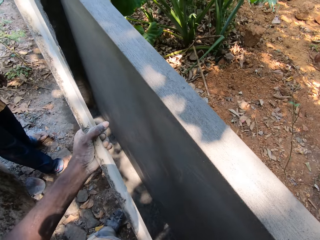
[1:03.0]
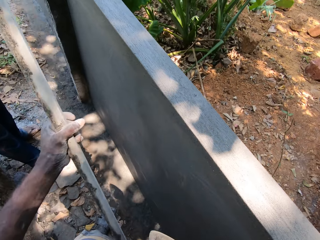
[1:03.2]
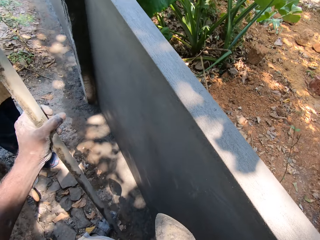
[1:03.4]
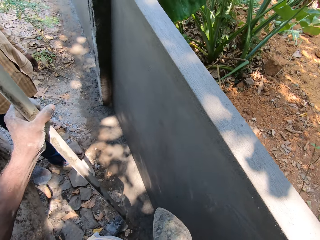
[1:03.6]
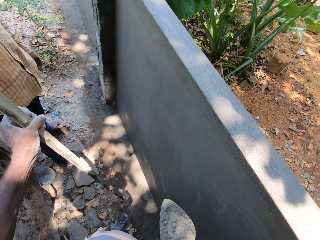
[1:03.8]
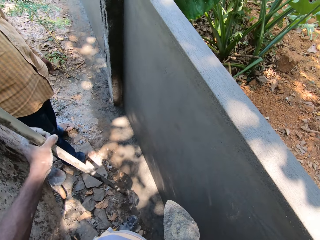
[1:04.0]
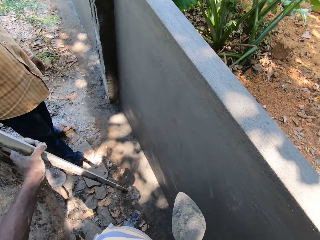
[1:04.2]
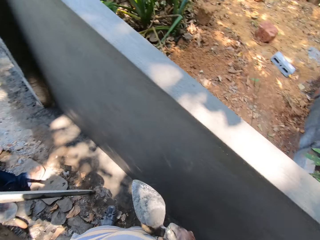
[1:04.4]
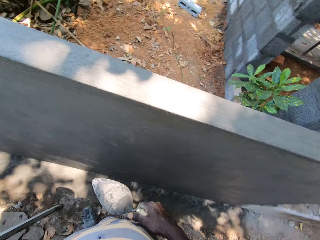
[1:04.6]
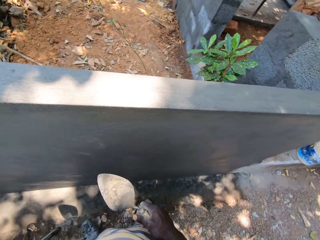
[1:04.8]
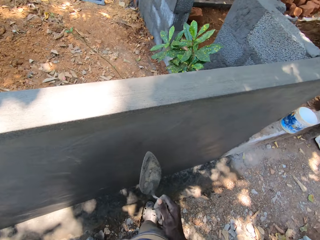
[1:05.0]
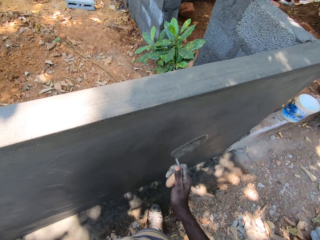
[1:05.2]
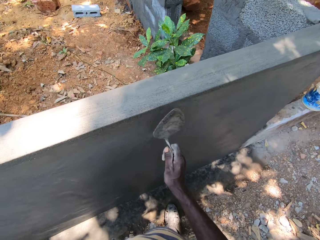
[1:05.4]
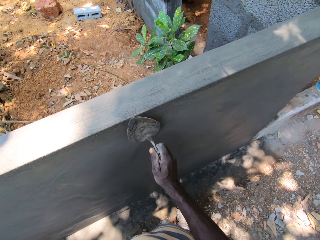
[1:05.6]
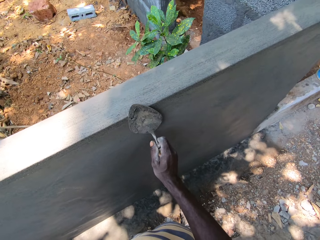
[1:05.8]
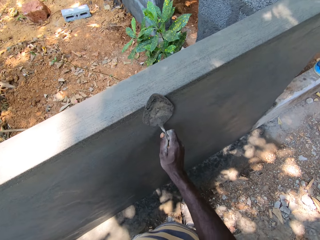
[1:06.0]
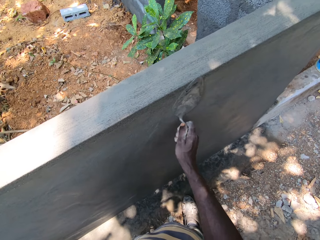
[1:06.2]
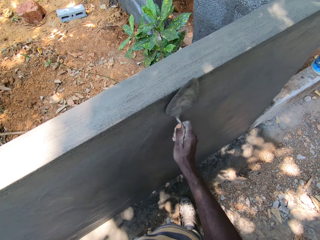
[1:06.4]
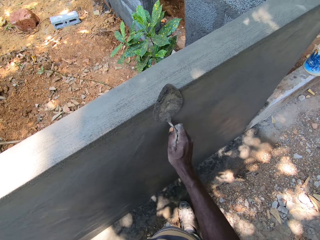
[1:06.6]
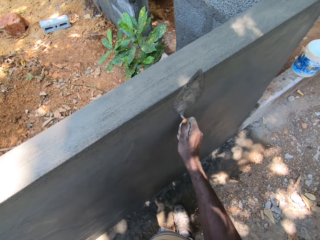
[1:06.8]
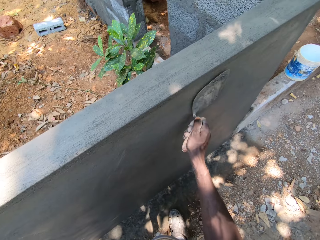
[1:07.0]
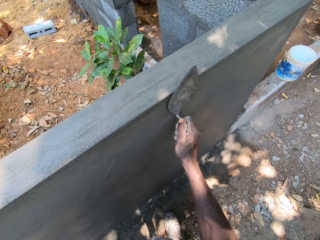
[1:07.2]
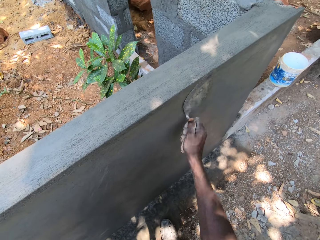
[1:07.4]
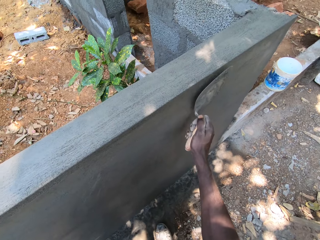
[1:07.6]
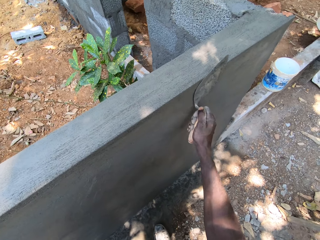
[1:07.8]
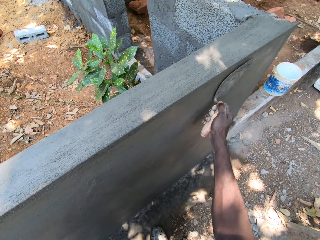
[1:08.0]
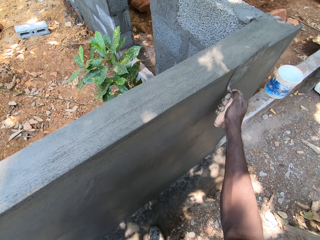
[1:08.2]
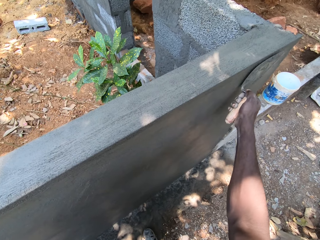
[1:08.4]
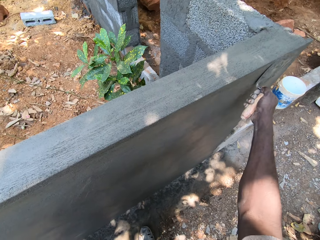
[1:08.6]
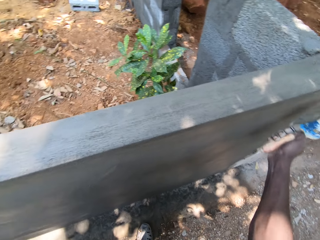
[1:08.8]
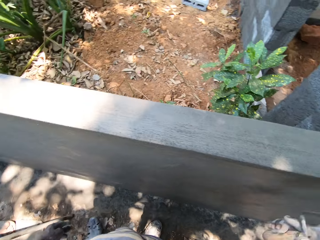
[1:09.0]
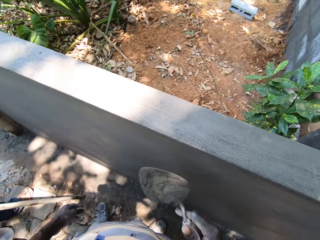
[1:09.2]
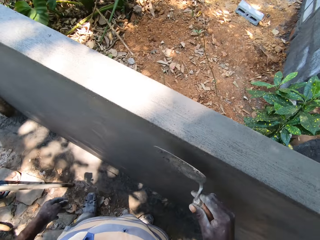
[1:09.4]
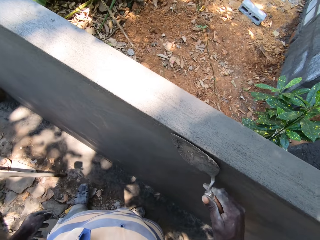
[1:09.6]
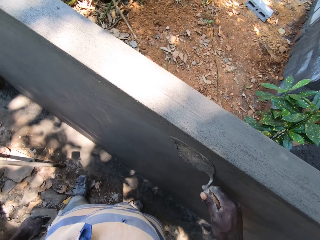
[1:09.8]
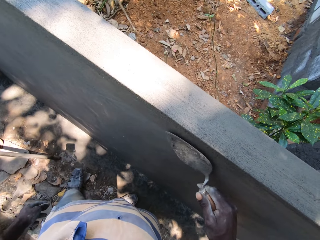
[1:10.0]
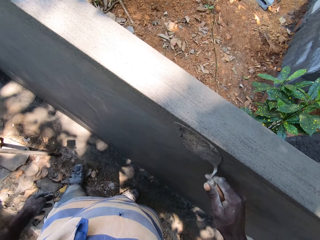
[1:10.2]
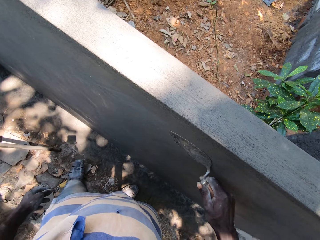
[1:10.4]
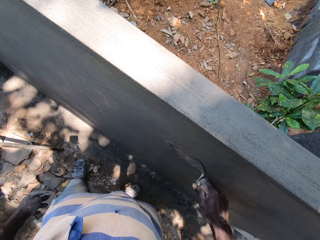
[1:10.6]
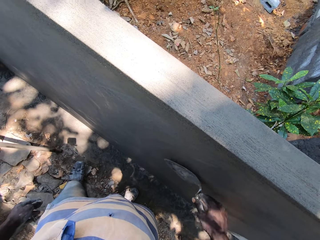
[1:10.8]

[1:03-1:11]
The camera wearer carries metal around. He drops the plank on the ground with his left hand. He plasters the wall with the trowel in his right hand. He smoothens the cement block.

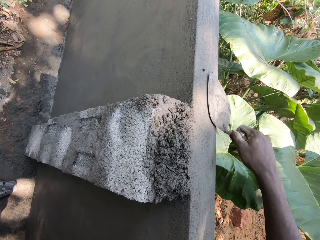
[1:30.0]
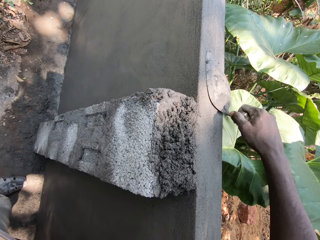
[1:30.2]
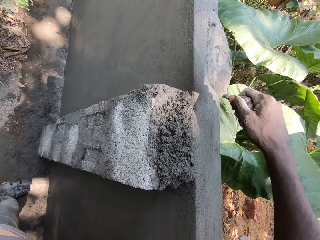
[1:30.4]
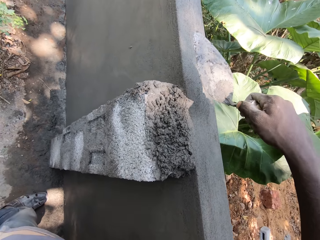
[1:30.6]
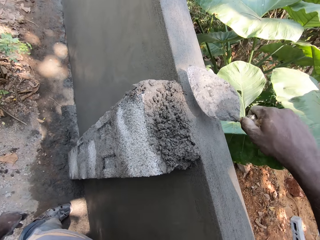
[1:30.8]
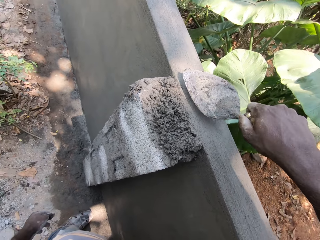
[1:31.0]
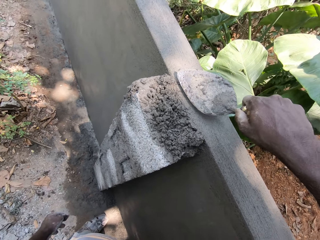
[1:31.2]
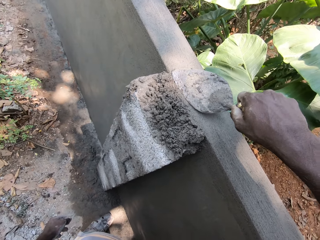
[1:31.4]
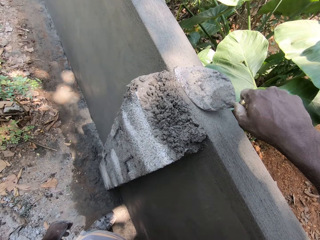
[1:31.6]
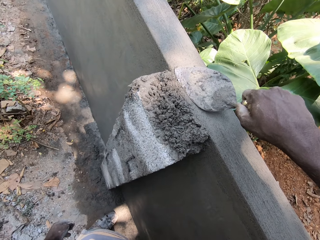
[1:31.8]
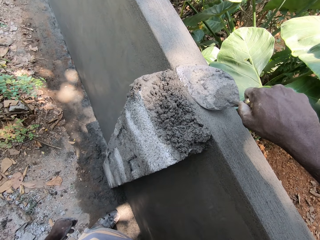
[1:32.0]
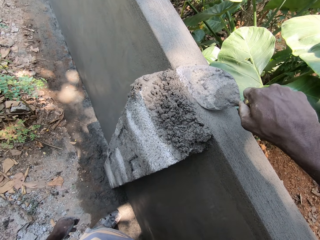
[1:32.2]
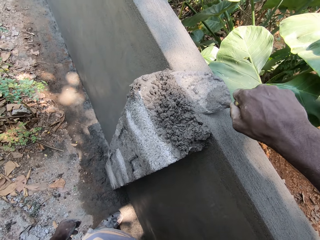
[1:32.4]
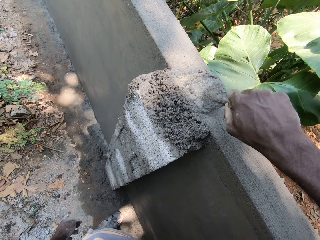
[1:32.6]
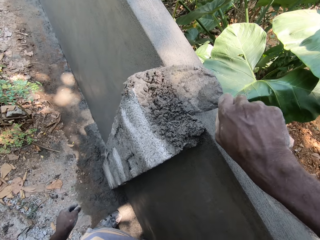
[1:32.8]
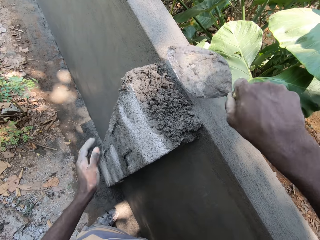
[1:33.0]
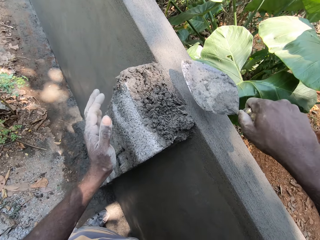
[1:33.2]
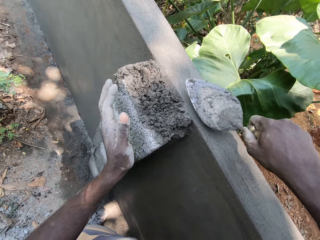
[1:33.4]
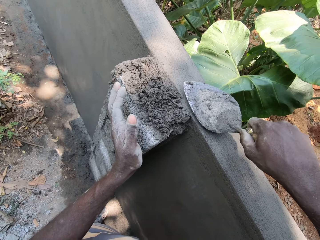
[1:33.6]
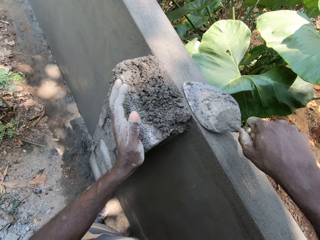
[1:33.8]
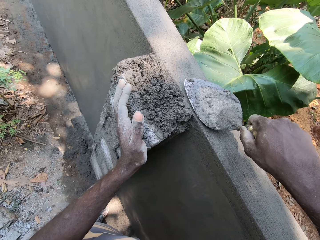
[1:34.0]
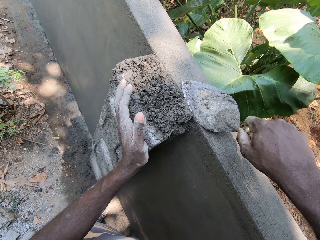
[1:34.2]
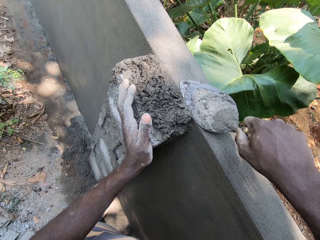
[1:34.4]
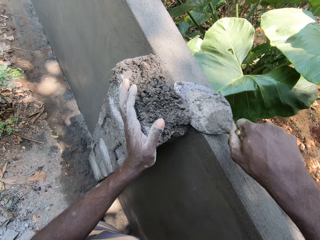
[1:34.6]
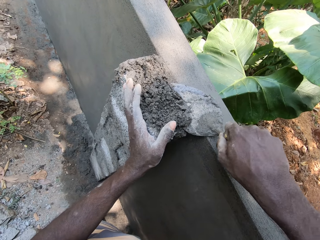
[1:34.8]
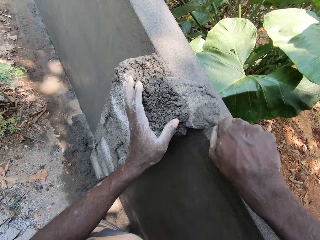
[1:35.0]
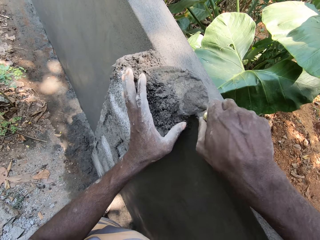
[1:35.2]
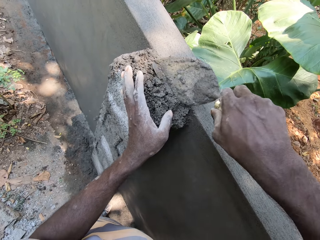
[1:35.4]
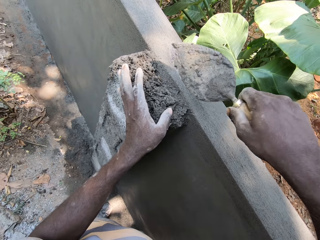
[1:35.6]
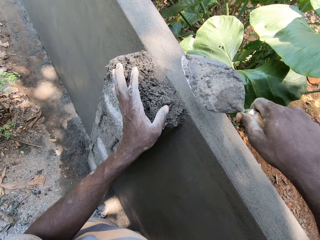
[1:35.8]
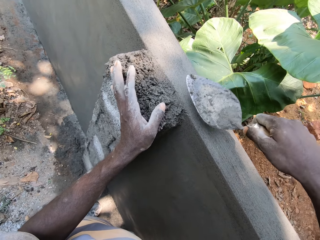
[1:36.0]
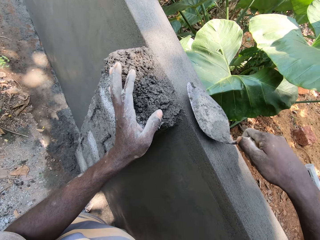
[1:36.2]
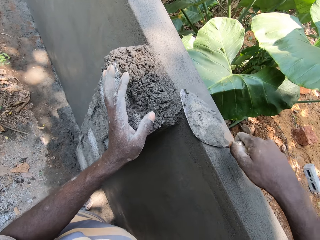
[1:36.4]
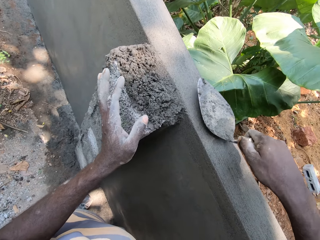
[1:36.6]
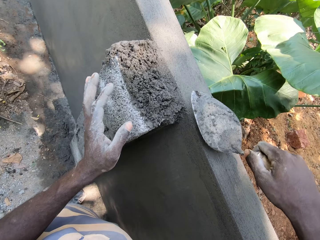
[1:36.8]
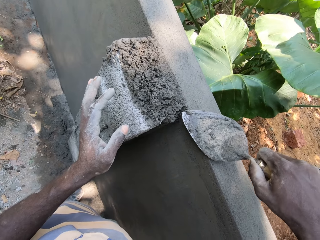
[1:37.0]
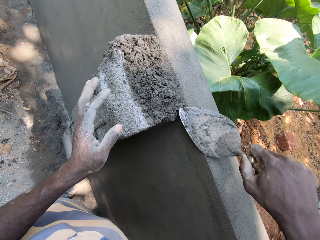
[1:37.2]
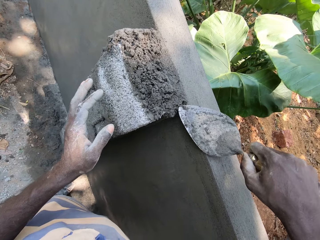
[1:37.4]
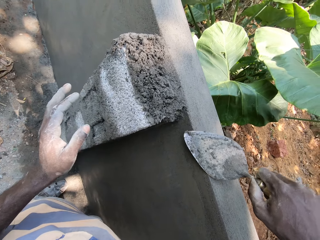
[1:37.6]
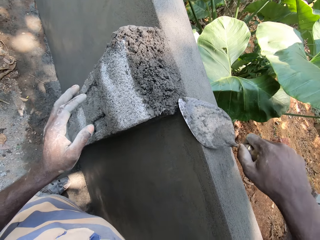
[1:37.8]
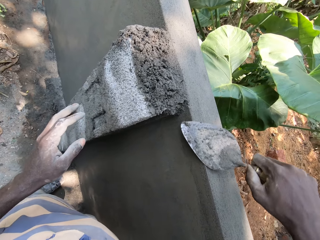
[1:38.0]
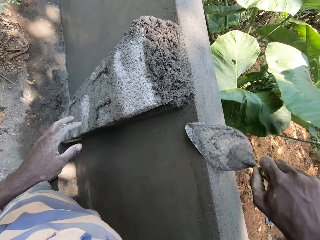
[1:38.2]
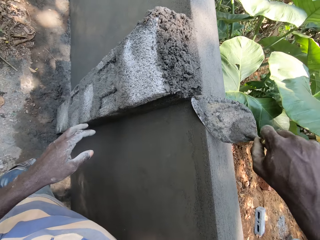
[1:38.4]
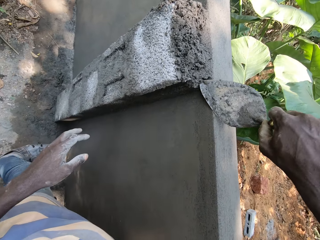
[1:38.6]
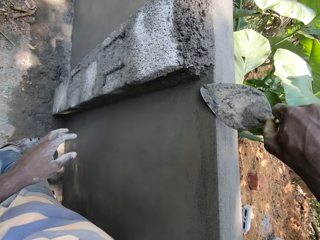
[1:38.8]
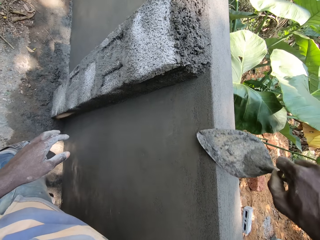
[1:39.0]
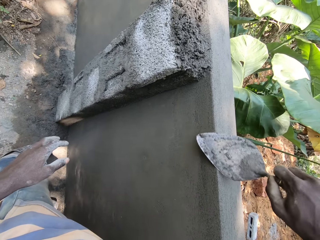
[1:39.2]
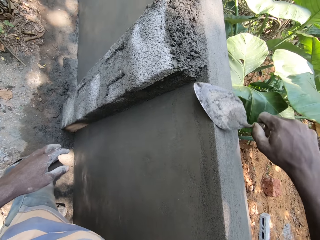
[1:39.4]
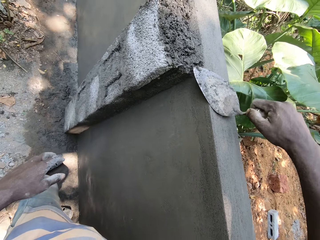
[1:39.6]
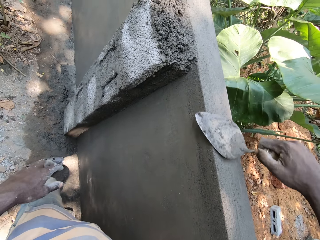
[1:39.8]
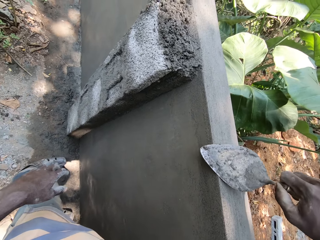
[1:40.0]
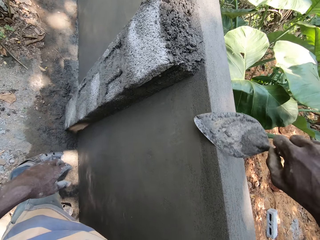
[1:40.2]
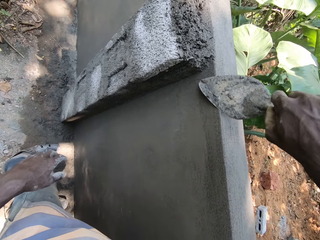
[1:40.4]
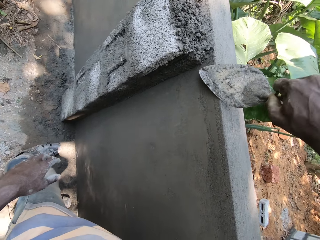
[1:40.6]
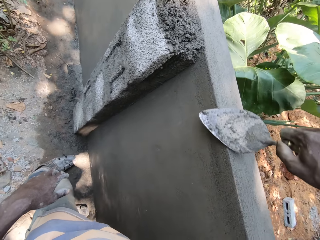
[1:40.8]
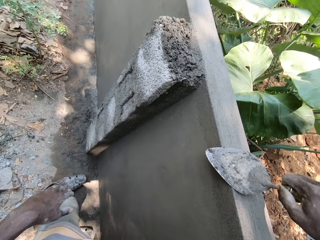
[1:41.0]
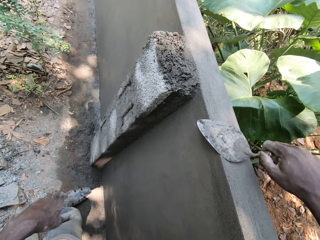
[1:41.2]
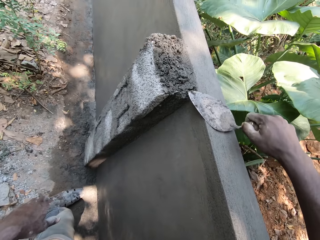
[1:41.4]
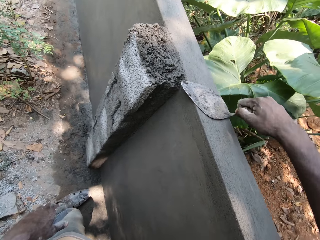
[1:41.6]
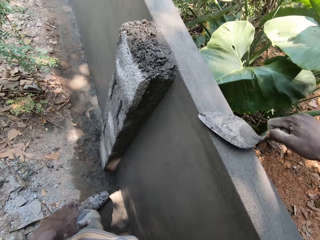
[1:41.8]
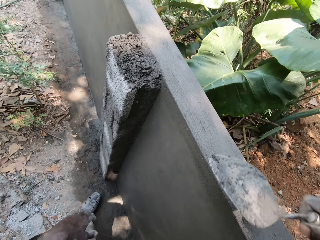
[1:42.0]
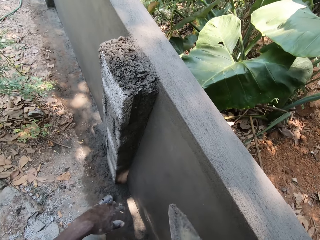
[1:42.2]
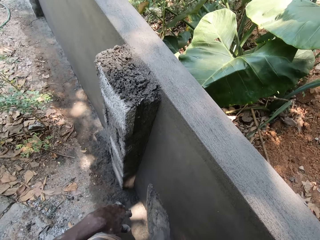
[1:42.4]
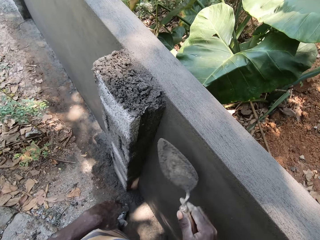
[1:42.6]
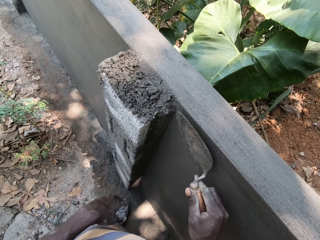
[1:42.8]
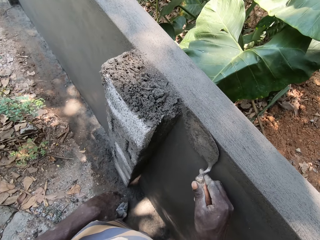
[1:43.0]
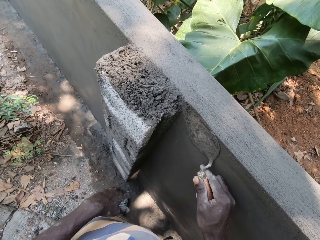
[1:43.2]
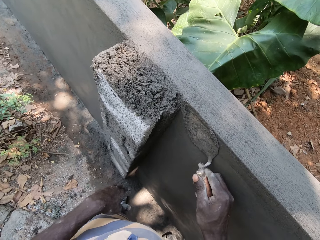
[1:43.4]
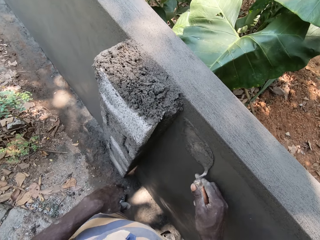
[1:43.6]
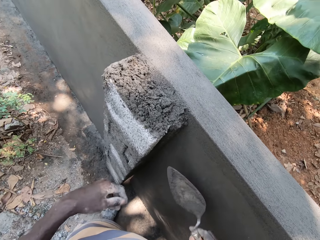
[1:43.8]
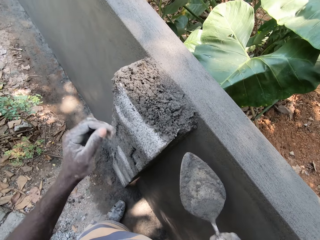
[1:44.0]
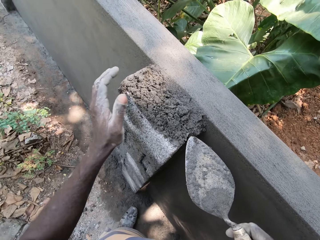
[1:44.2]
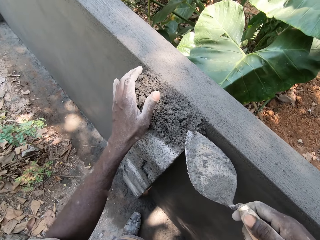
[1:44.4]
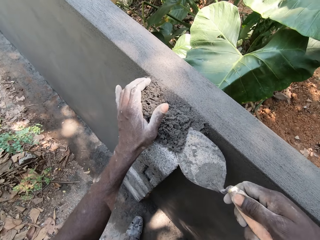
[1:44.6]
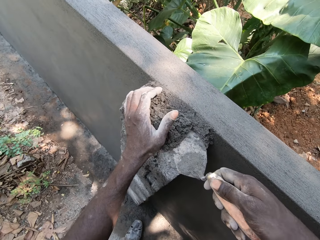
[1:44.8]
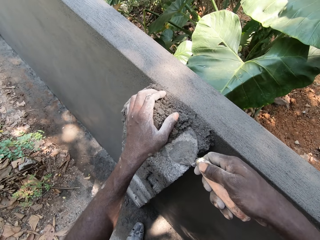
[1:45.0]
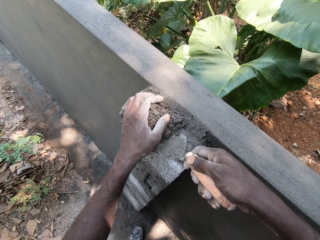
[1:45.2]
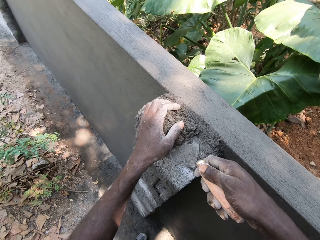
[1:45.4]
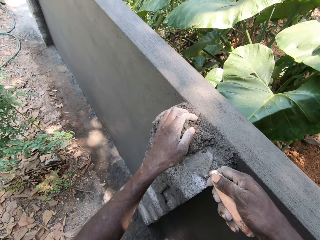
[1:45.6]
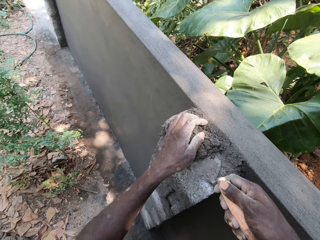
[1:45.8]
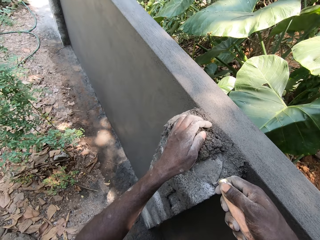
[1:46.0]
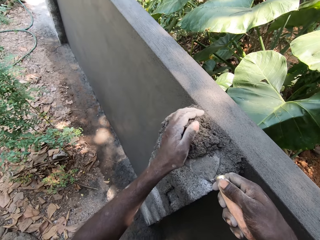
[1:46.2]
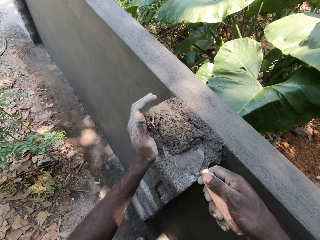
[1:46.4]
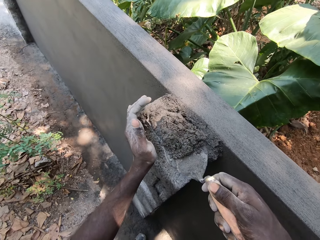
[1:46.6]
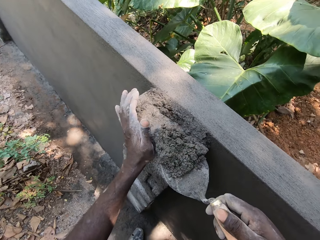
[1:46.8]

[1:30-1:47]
The camera wearer moves some concrete on the wall with his left hand and the trowel in his right hand. He removes cement from the block. He plasters the wall with the trowel in his right hand. He smoothens the cement block. He packs some concrete from the wall onto the trowel with the trowel in his right hand and his left hand. He removes cement from the block.
